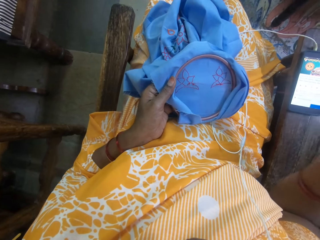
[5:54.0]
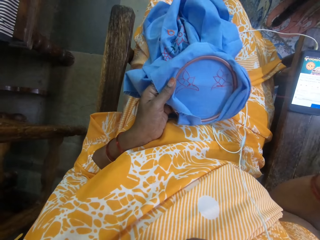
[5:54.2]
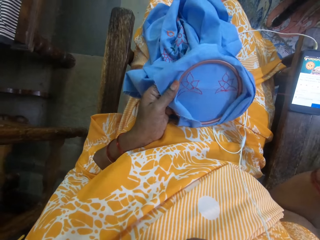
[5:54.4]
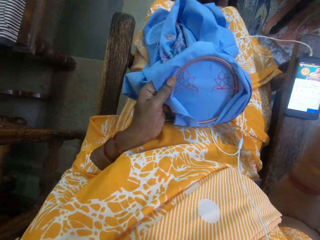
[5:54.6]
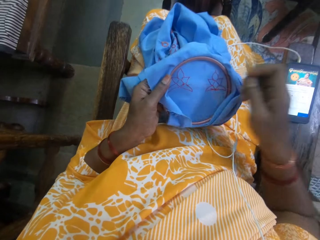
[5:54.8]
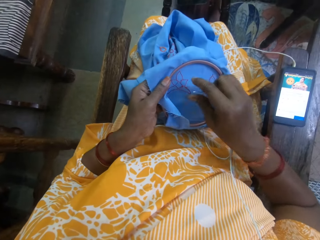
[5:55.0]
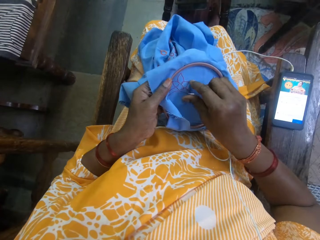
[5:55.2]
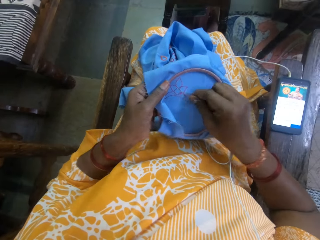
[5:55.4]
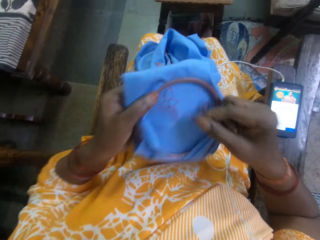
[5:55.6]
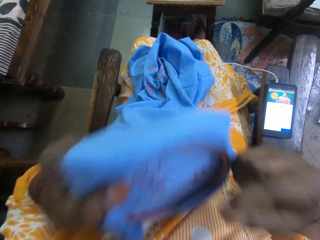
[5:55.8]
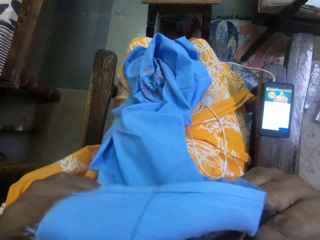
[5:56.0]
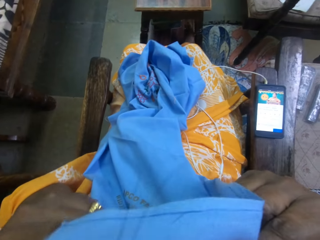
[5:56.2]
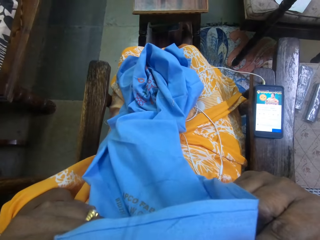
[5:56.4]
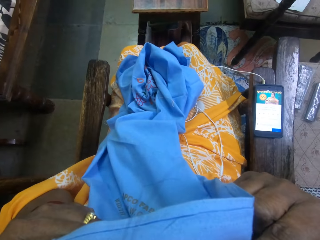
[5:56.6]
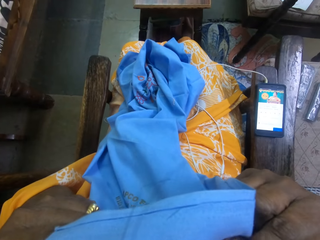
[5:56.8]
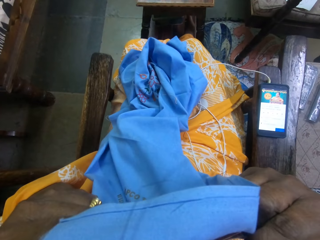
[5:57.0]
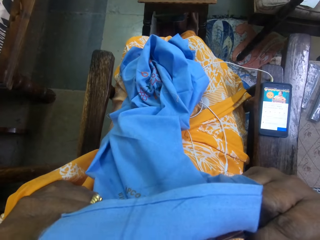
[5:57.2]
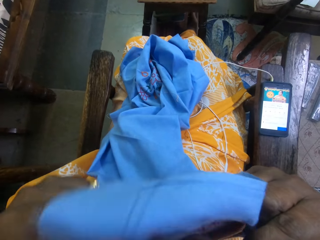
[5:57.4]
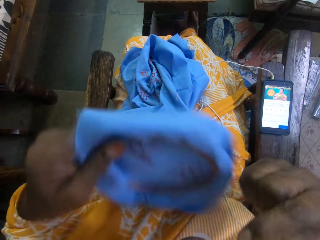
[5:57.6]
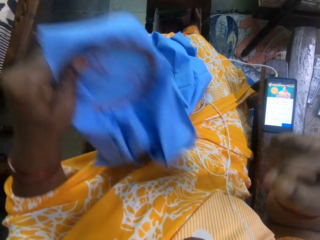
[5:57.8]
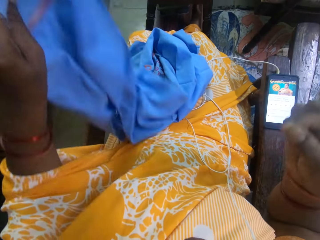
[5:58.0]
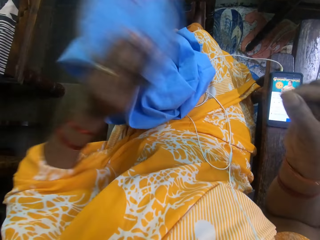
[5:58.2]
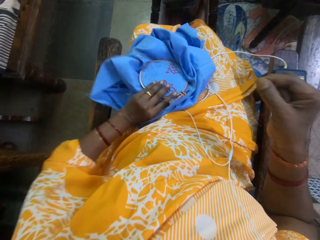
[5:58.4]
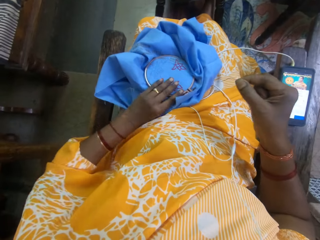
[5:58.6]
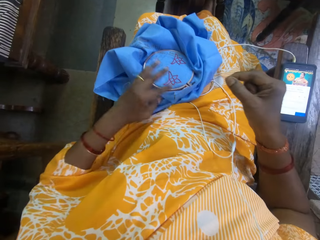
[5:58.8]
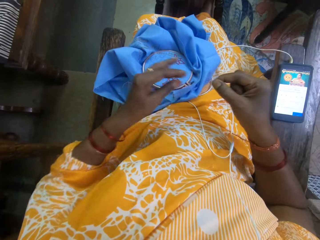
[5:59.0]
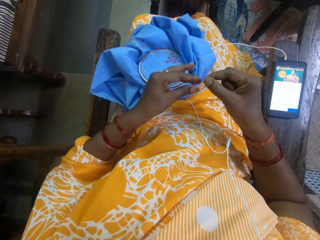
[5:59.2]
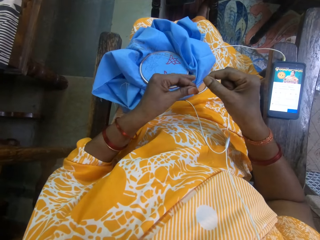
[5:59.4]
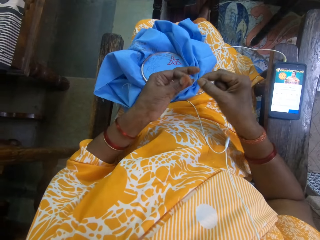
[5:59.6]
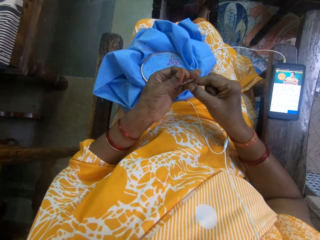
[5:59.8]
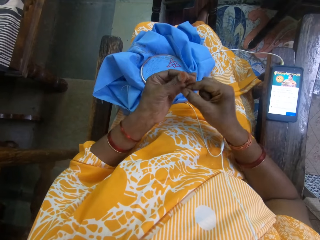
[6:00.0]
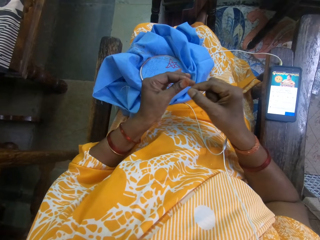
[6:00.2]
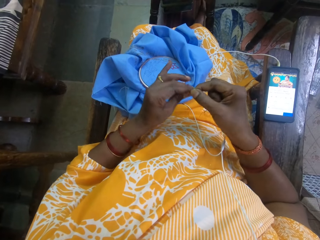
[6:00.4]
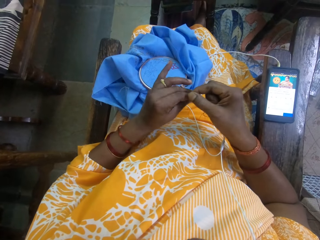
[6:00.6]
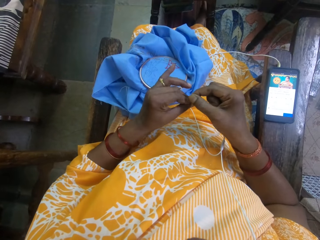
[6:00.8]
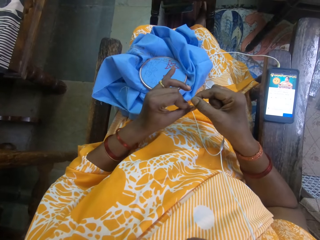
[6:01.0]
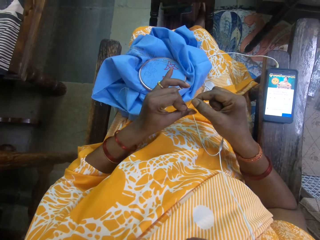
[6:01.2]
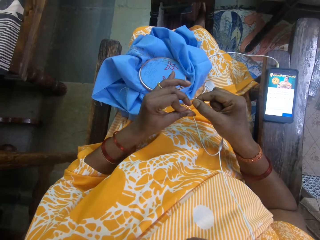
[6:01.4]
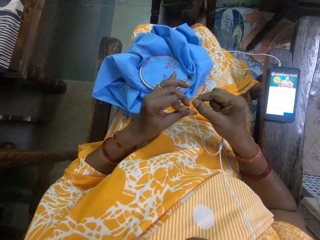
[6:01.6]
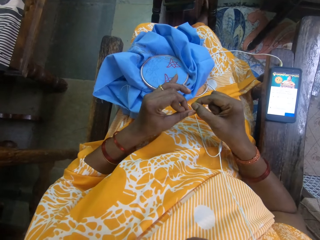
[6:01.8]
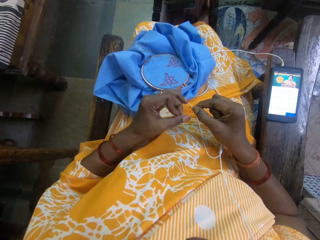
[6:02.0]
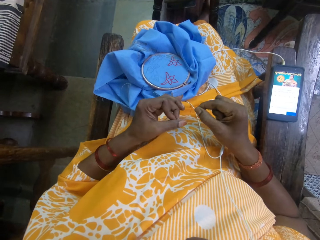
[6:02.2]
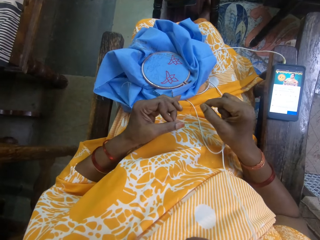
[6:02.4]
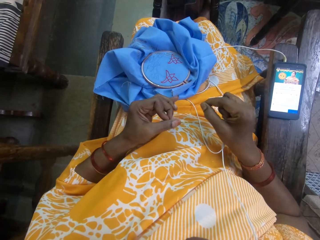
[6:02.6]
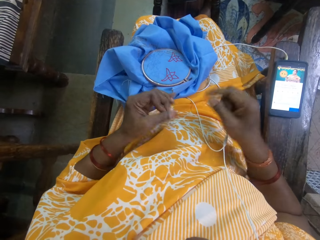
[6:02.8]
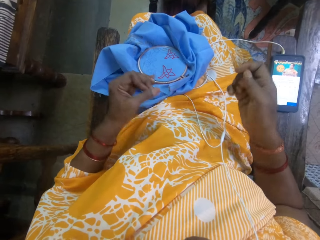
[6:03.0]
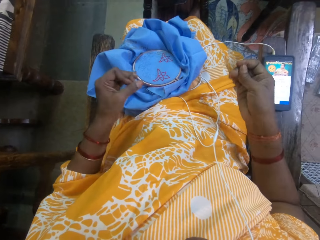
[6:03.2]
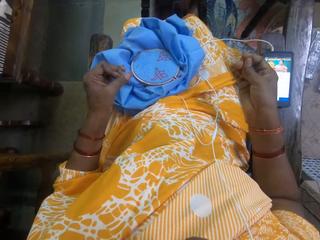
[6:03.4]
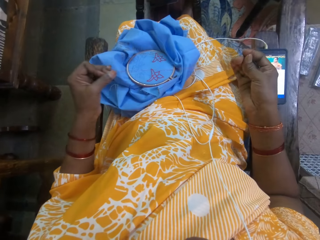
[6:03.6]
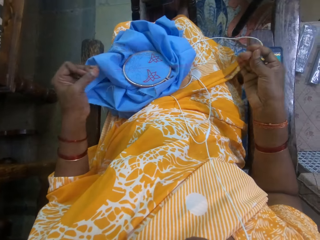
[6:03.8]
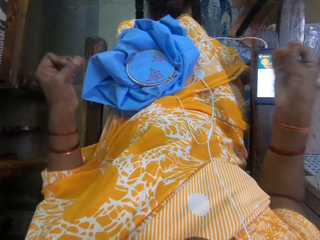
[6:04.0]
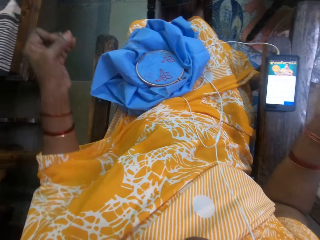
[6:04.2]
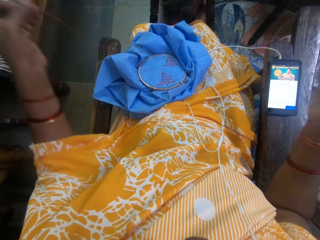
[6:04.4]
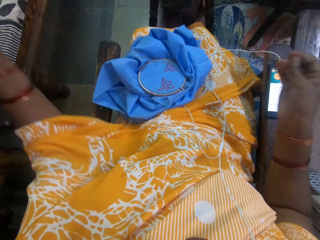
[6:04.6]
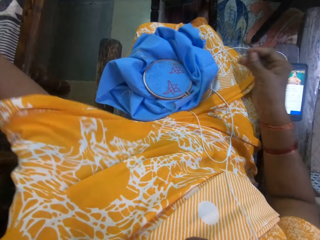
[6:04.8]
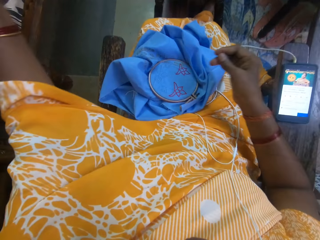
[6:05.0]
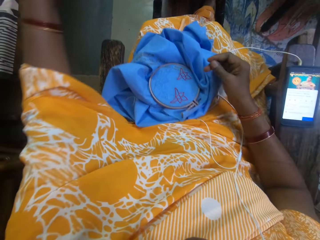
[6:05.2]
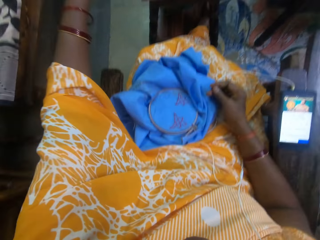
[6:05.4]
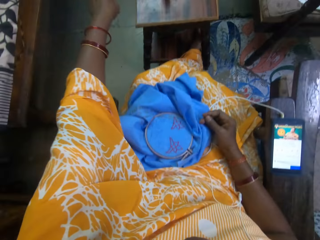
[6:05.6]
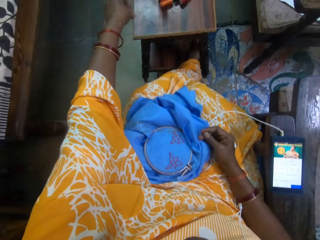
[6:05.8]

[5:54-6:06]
The camera wearer holds the thread with her right hand. She cuts the thread with her teeth. She drops the fabric on her lap with her left hand. She holds the thread with both hands. She rolls the thread with her left hand. She pulls the thread with both hands.

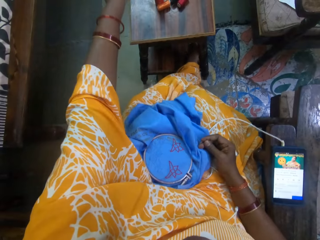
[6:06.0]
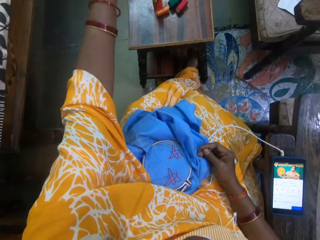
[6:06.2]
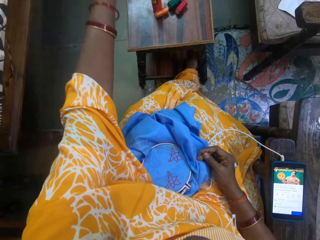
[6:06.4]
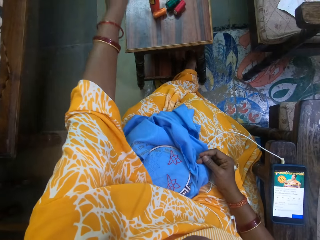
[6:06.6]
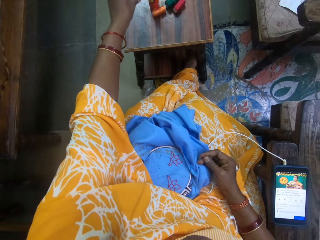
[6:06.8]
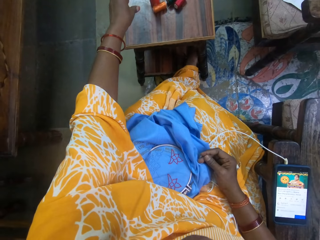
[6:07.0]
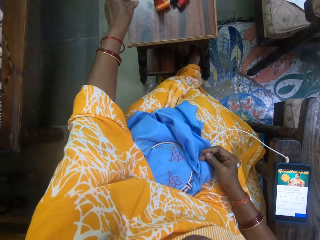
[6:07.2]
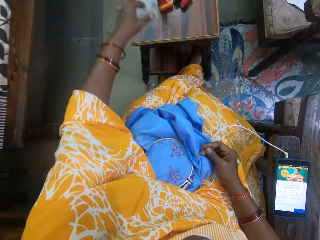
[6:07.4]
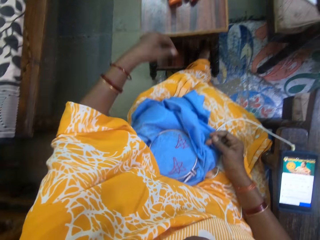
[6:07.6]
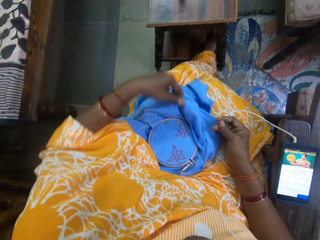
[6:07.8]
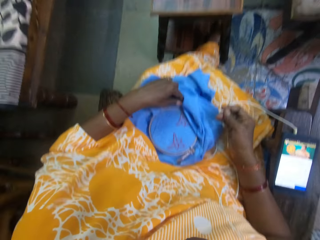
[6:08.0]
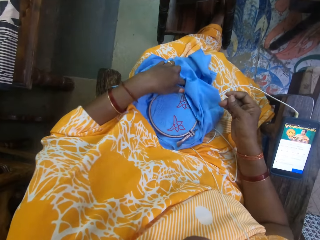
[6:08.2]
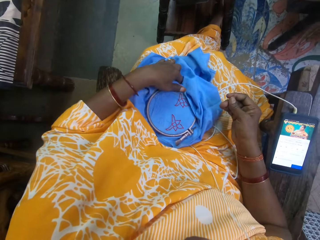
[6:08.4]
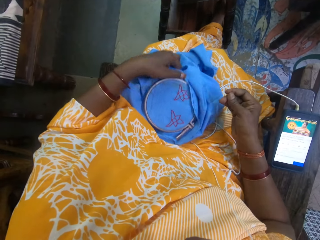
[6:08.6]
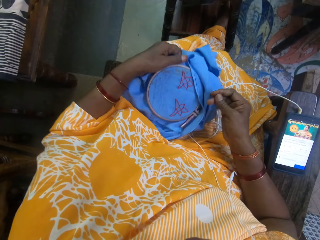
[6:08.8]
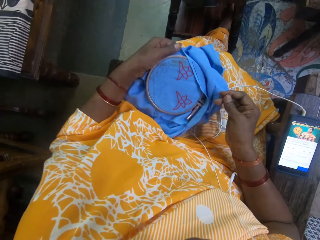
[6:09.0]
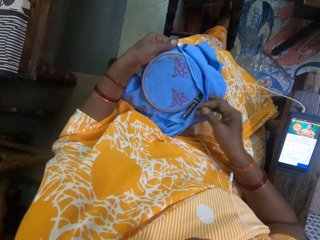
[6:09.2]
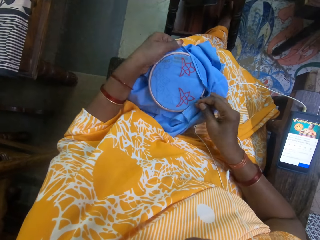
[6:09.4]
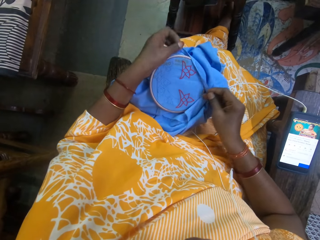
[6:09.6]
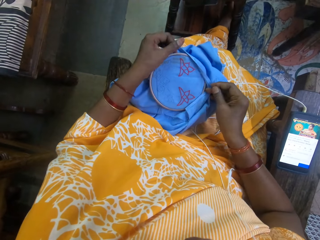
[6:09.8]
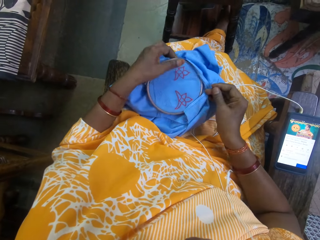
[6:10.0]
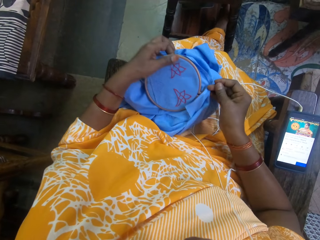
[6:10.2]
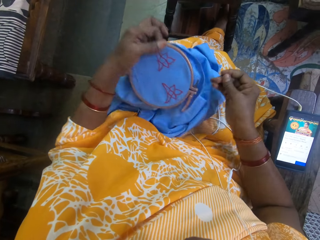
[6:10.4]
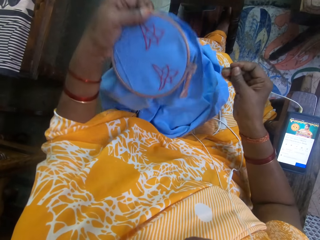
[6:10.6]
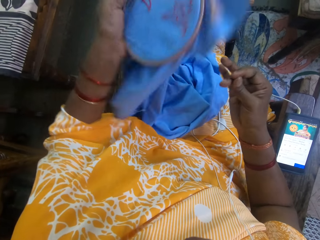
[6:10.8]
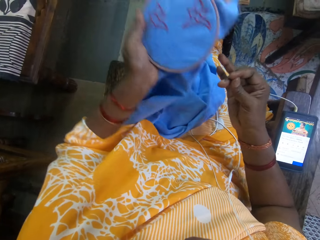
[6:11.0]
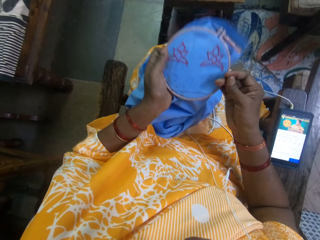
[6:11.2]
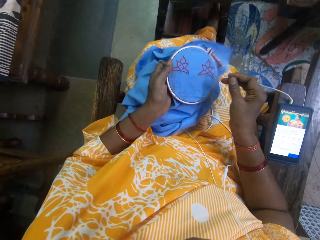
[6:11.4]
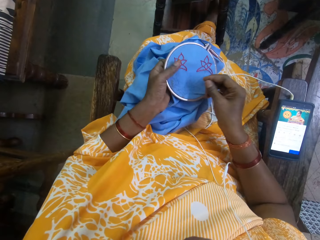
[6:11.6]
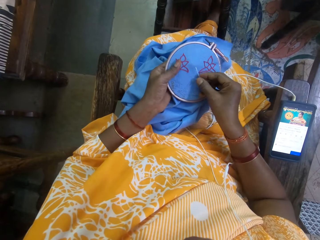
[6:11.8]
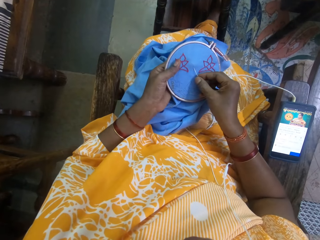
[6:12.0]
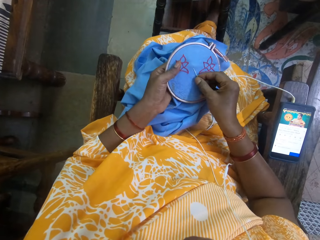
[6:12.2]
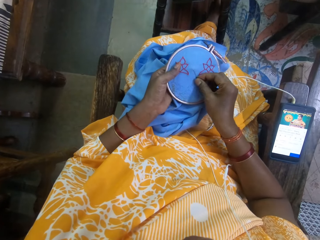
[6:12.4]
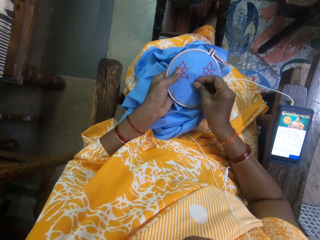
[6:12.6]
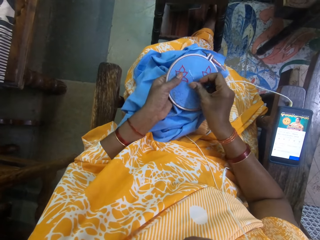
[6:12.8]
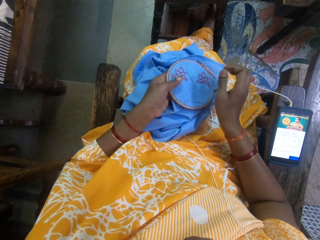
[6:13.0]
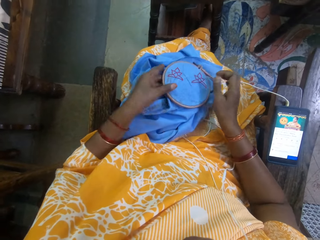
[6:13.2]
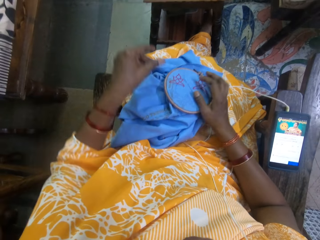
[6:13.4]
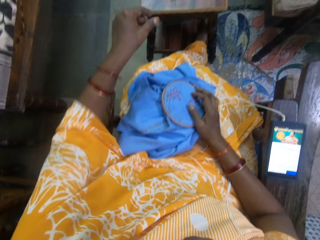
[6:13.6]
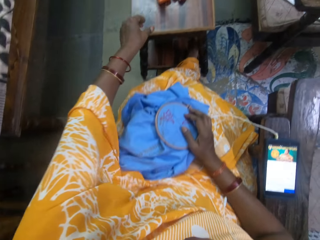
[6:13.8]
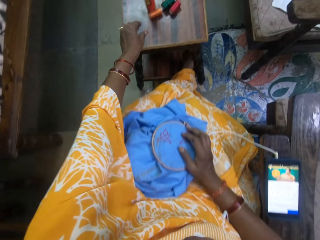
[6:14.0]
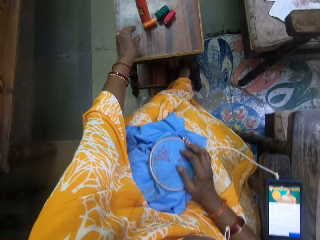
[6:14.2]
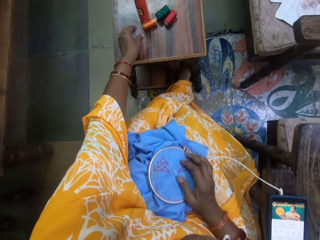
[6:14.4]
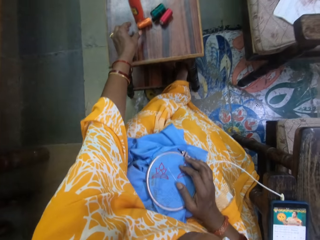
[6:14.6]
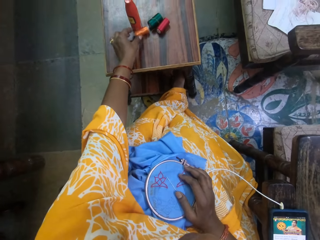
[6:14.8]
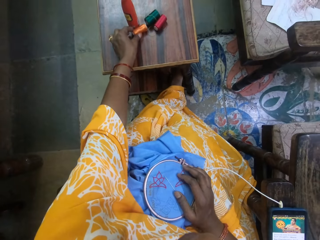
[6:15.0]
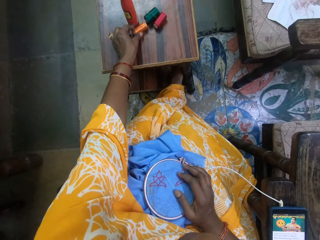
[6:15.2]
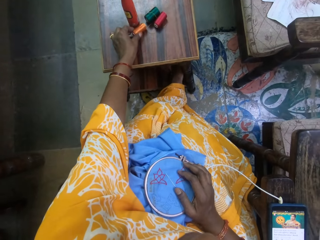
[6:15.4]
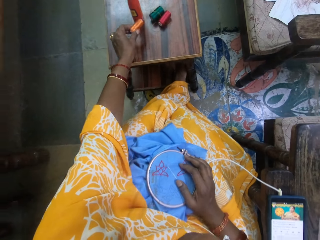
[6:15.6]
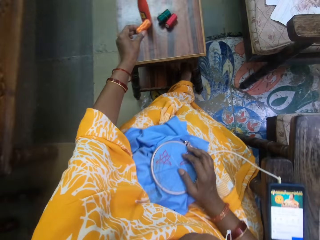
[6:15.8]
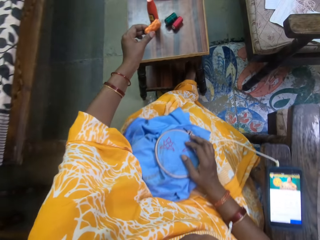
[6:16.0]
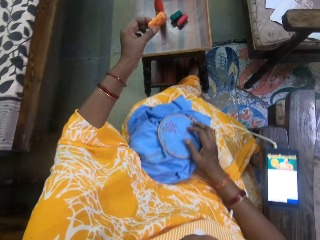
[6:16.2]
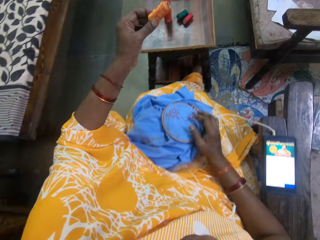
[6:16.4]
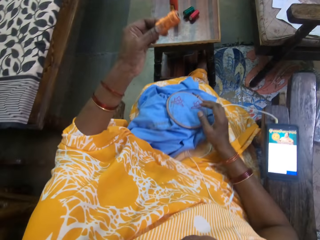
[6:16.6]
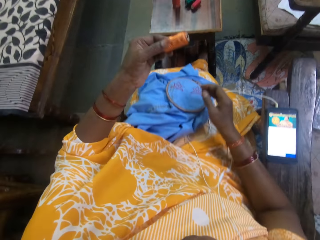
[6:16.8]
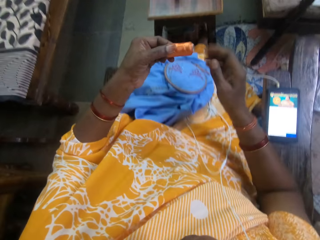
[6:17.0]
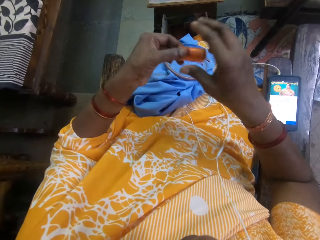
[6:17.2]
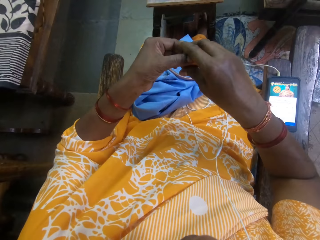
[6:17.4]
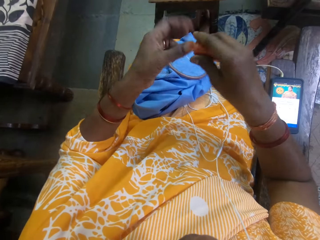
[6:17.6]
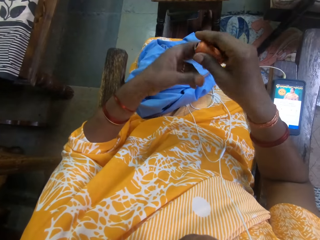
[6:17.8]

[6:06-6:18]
The camera wearer drops the thread on a table with her left hand. She holds the fabric with her left hand. She lifts the fabric from her lap with her left hand. She inserts the needle into the fabric in her right hand. She drops the fabric on her lap with her left hand. She holds the fabric with her right hand. She picks a thread from the table with her left hand. She transfers the thread from her left hand to her right hand.
